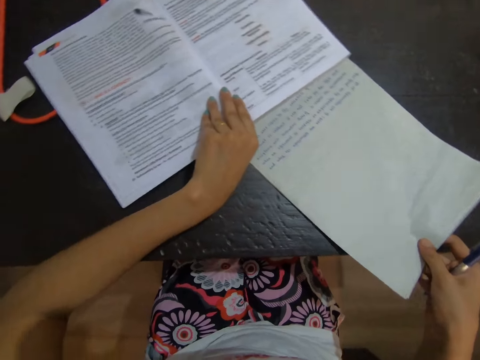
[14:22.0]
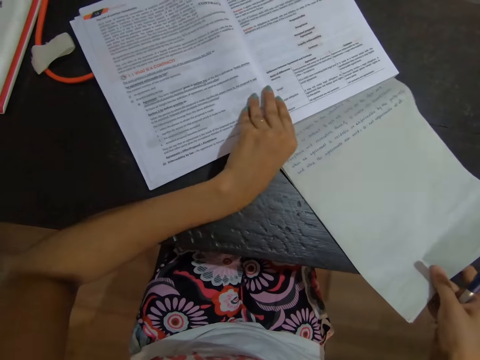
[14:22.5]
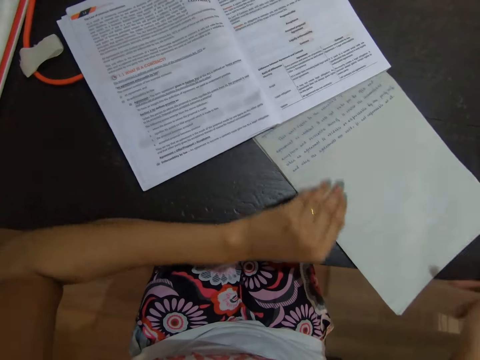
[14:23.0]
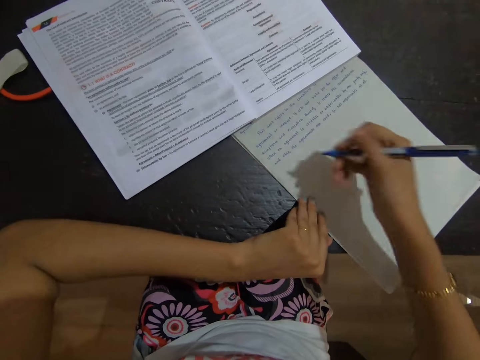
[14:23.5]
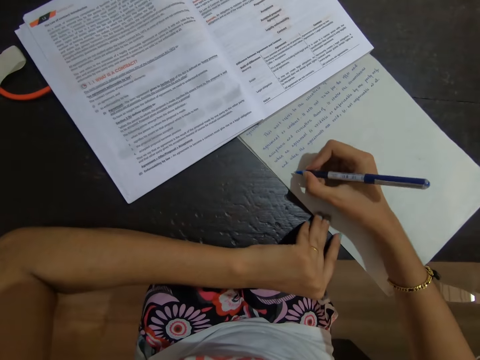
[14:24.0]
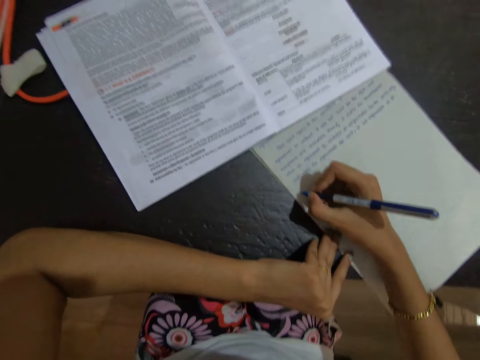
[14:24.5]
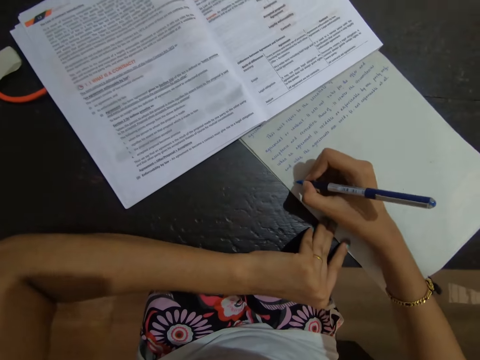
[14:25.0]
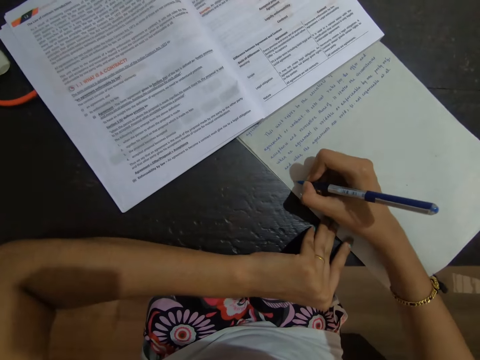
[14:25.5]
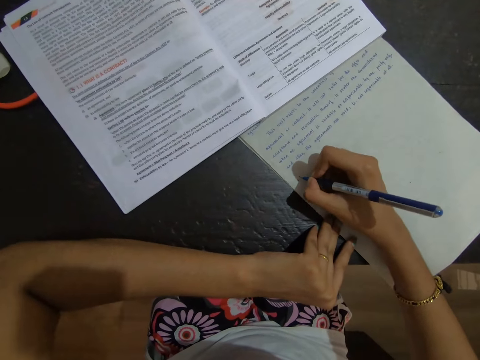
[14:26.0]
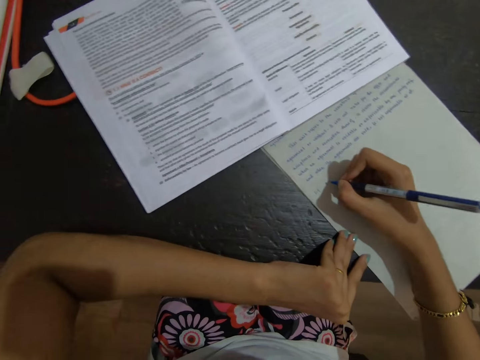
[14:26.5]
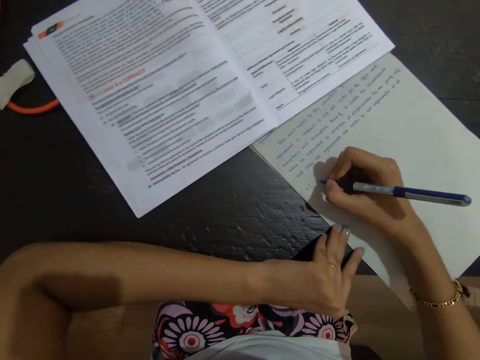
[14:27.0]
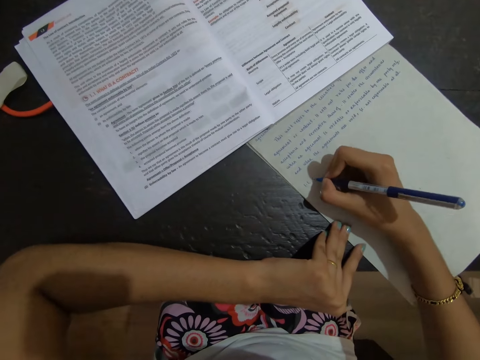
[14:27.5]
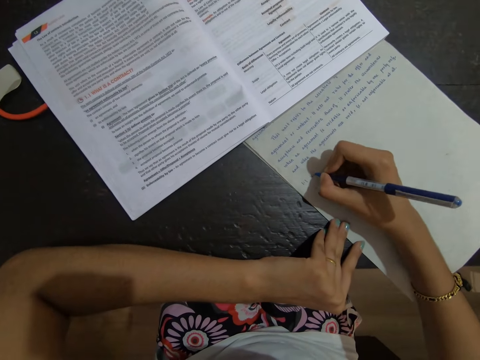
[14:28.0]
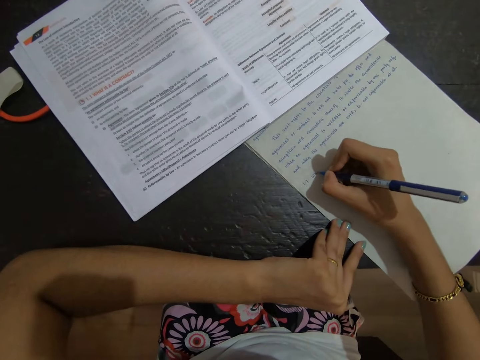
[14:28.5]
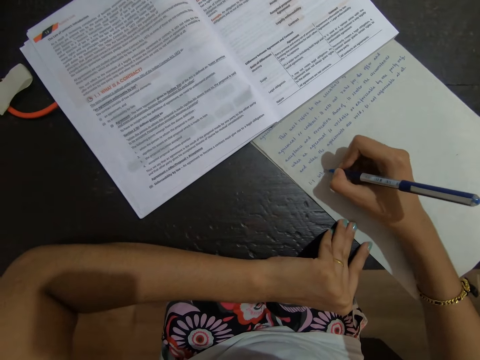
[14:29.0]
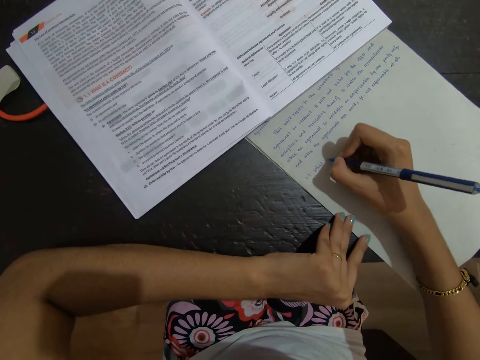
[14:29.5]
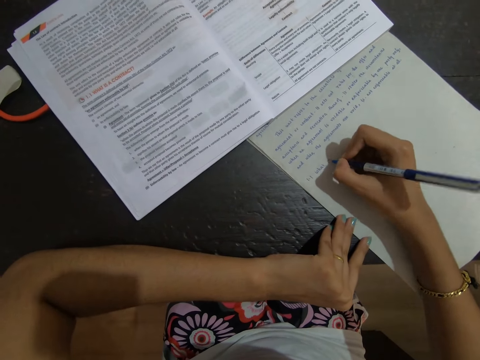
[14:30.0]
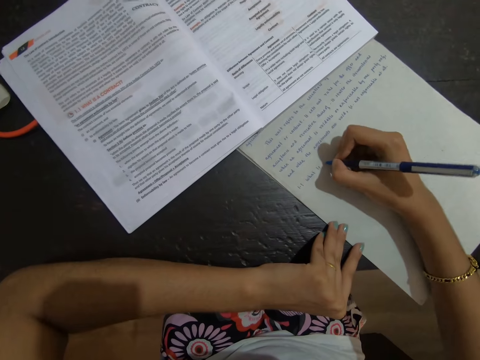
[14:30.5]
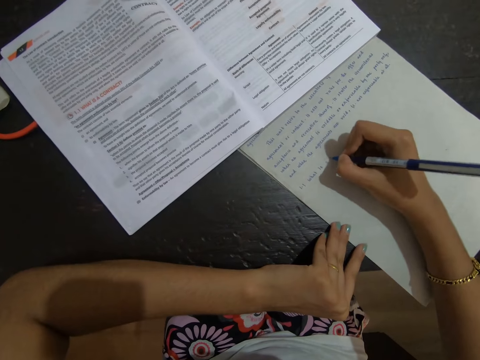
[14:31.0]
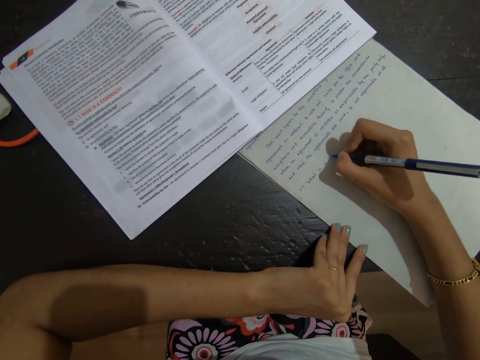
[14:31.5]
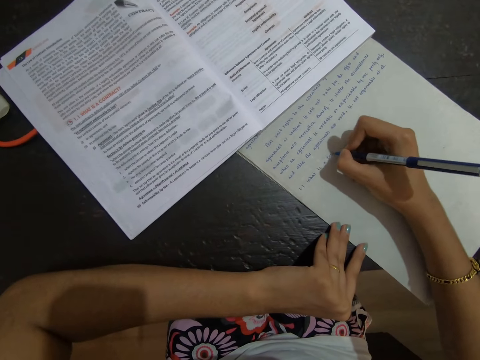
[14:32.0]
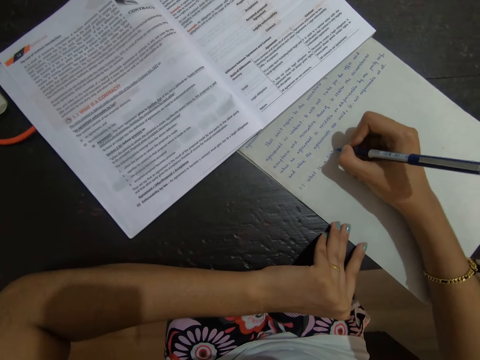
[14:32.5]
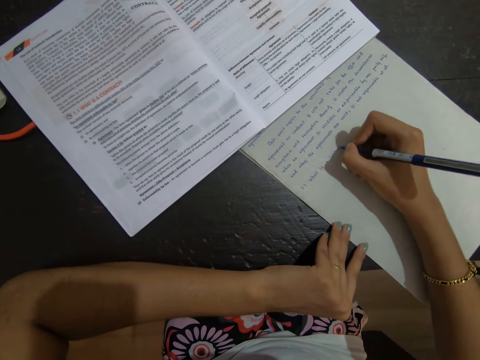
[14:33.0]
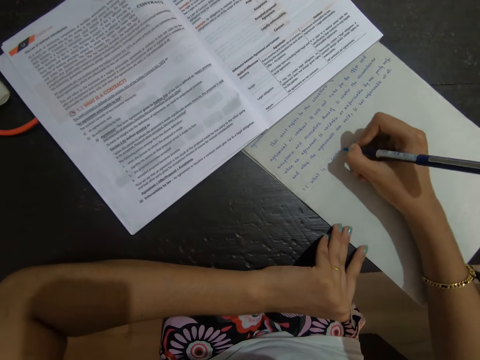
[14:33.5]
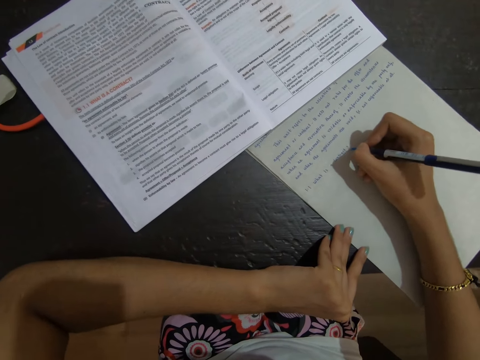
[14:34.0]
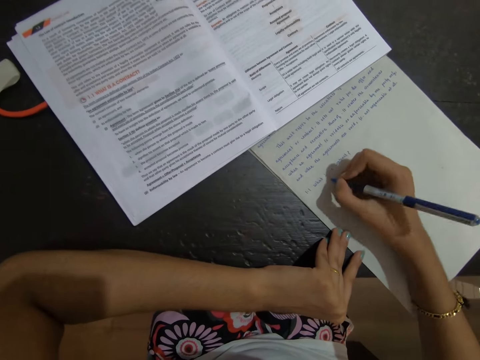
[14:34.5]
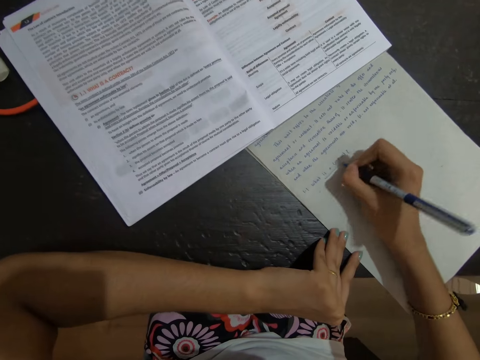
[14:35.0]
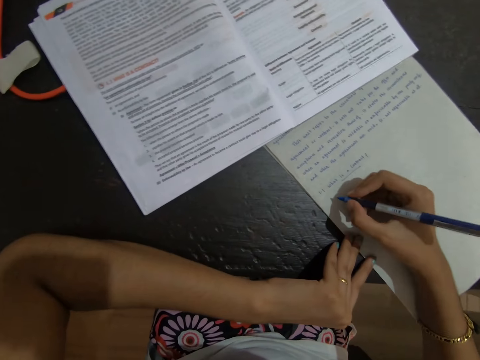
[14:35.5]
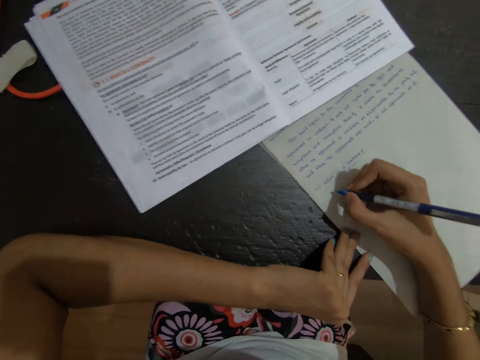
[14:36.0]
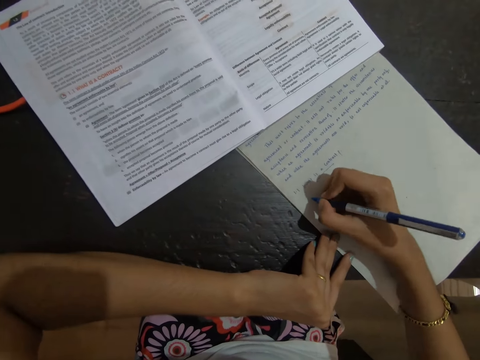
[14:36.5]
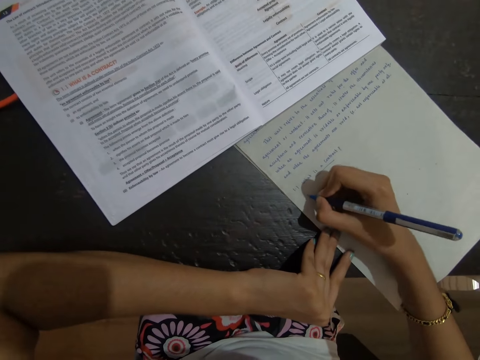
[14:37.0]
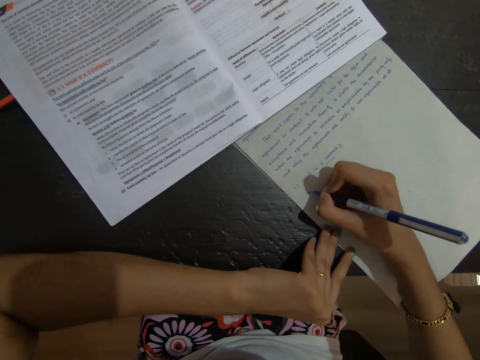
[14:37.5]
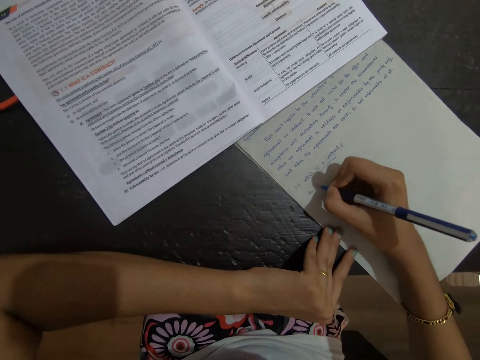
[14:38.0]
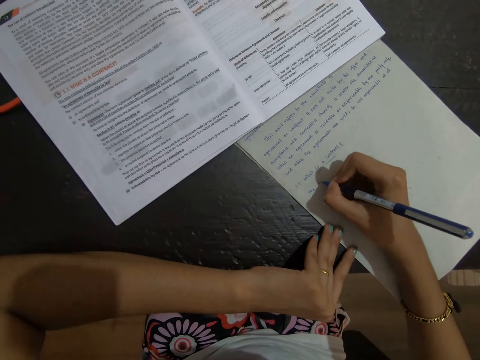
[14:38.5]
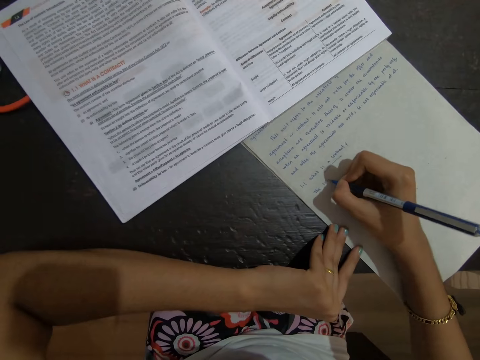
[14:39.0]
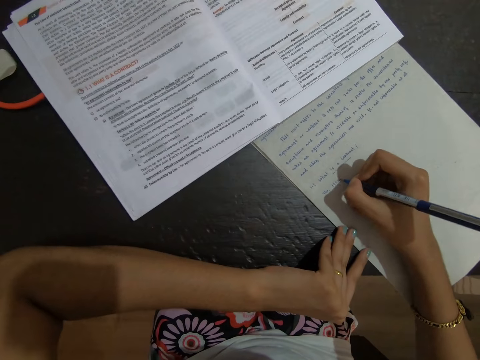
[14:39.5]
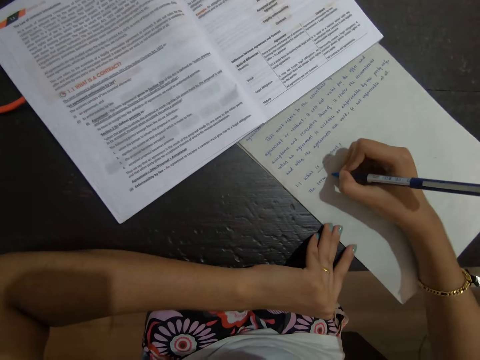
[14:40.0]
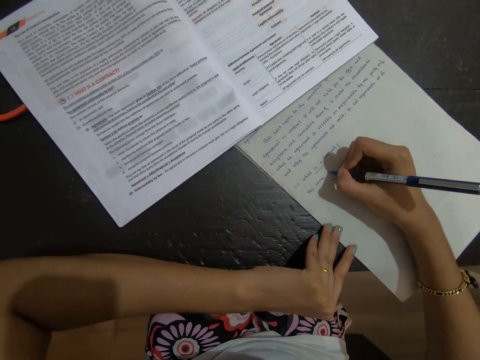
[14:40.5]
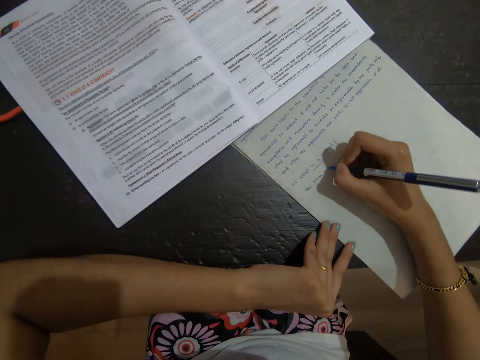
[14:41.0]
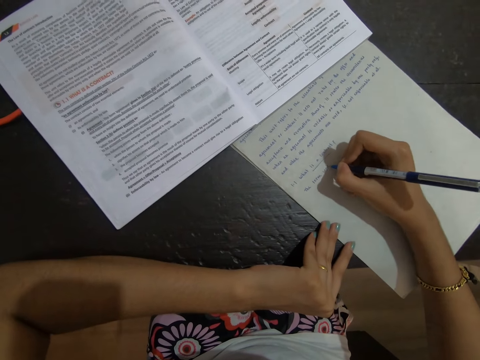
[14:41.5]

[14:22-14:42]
The camera wearer drops the text book. They write on the paper. They draw a line in the paper. They write on the paper.

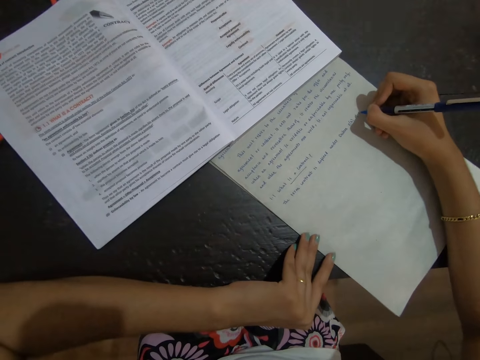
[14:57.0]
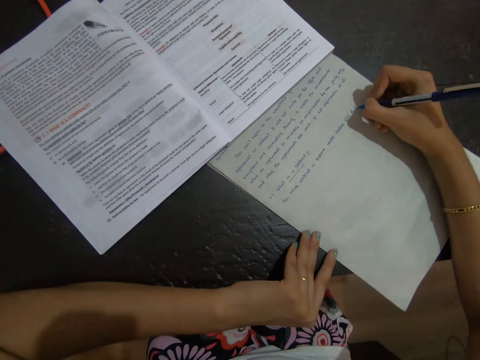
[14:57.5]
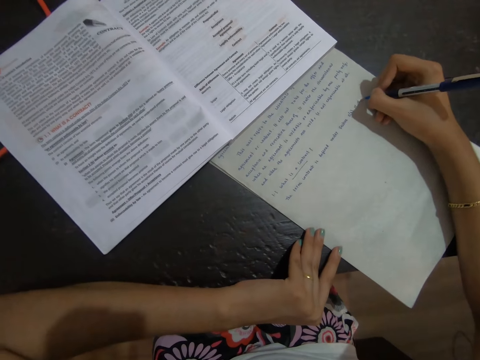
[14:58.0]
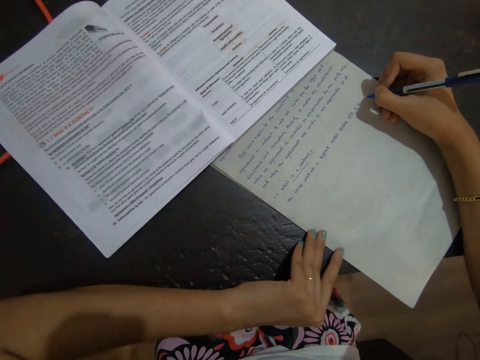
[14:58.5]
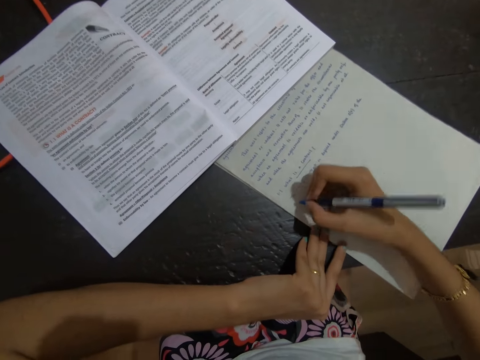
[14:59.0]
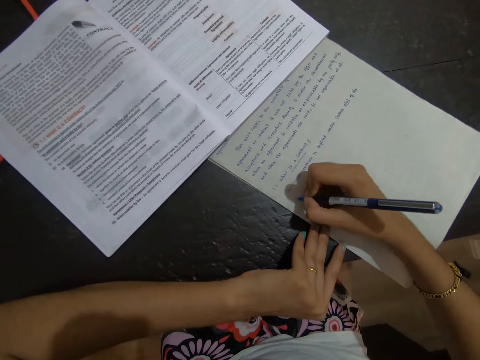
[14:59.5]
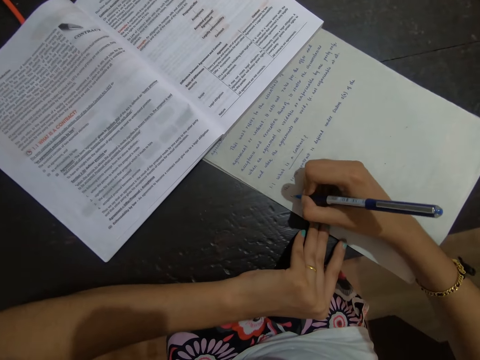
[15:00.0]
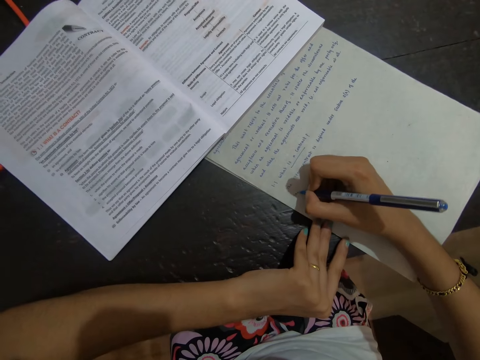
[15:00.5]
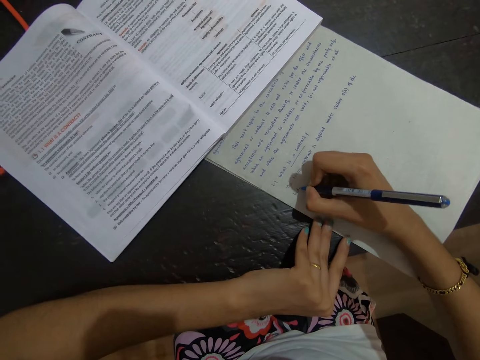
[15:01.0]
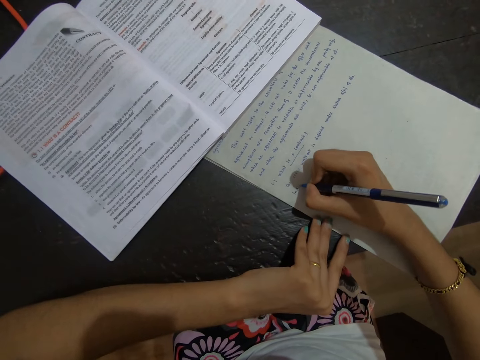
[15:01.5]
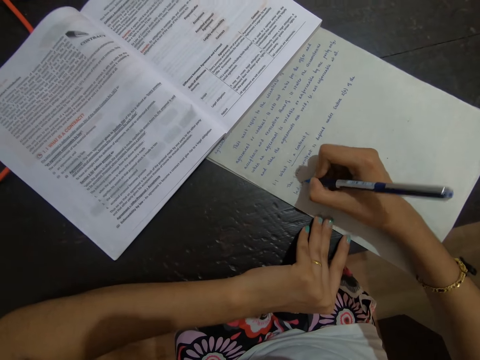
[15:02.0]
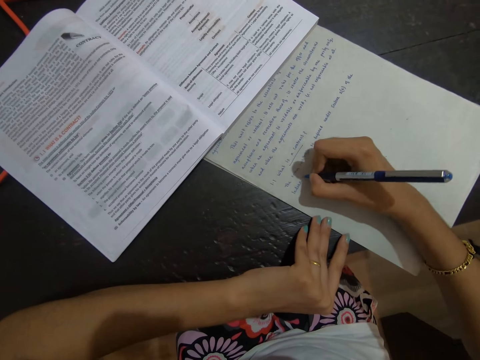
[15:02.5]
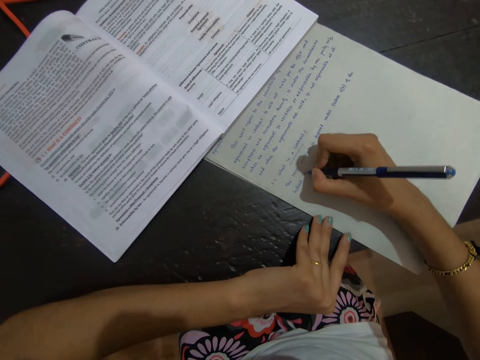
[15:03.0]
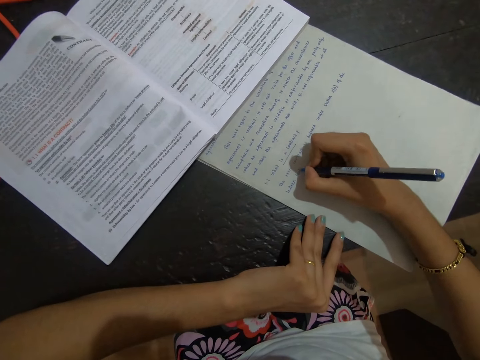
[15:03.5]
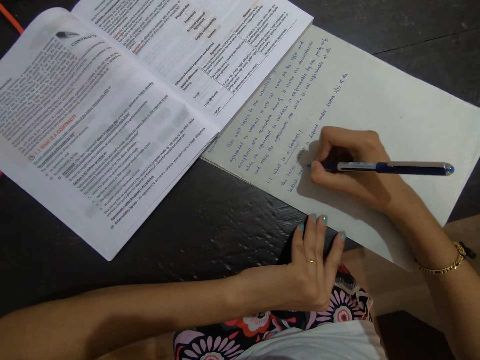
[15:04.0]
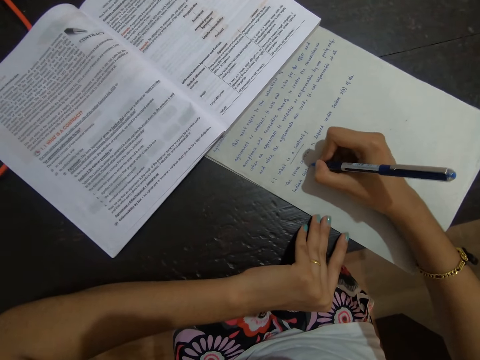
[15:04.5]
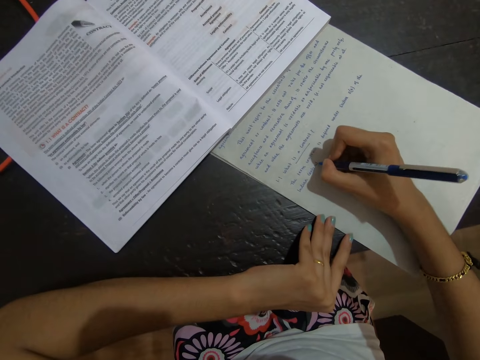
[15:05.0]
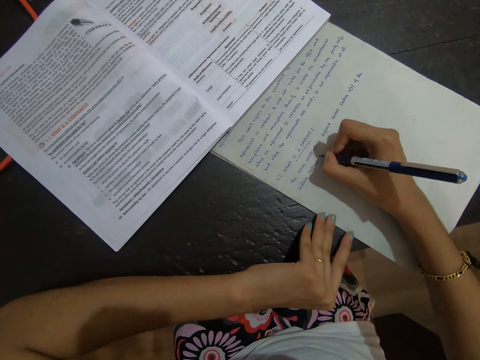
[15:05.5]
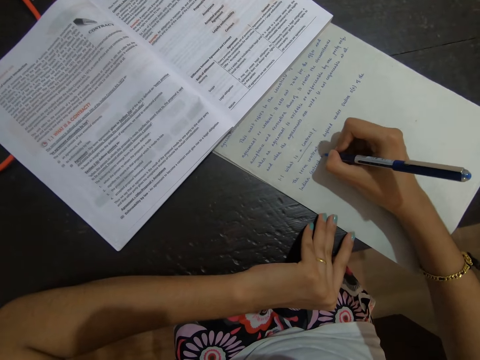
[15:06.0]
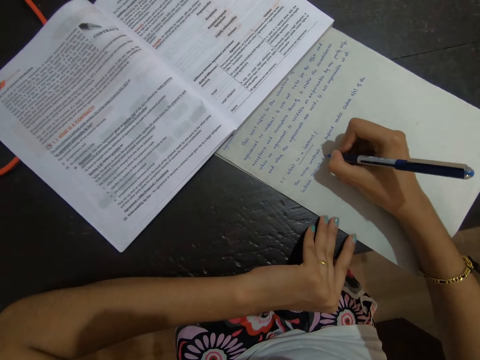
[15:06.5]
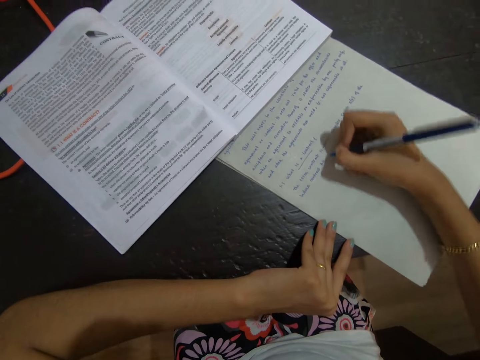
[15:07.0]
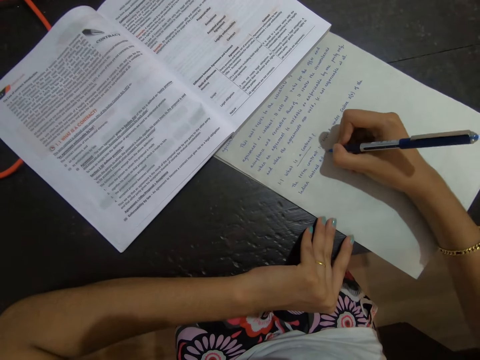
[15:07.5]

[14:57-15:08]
The camera wearer lifts the hand. They write on the paper.
